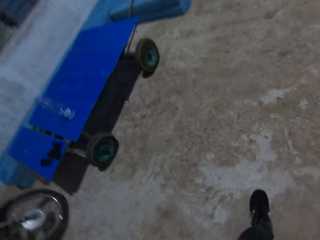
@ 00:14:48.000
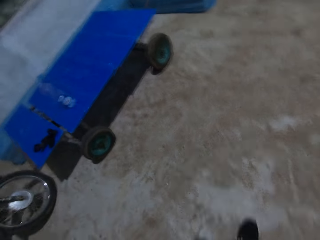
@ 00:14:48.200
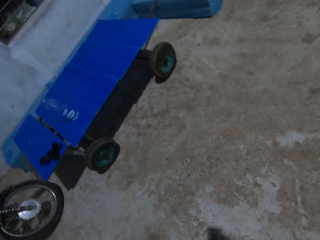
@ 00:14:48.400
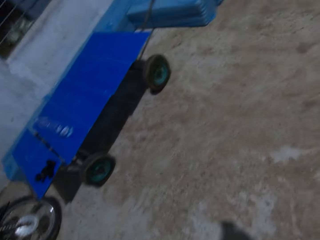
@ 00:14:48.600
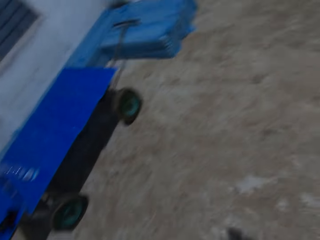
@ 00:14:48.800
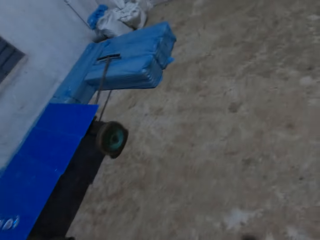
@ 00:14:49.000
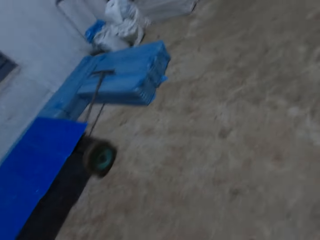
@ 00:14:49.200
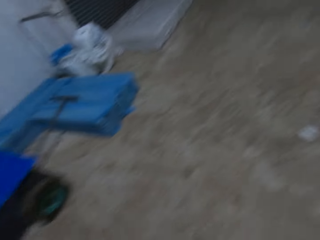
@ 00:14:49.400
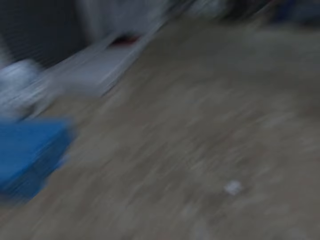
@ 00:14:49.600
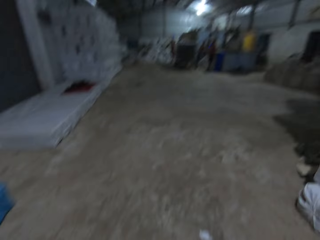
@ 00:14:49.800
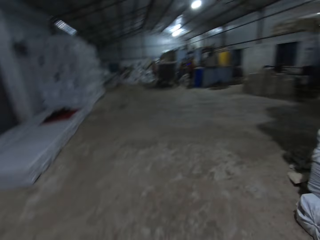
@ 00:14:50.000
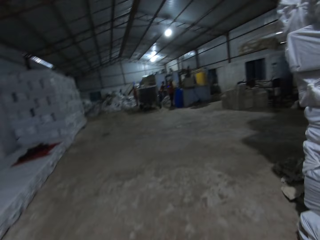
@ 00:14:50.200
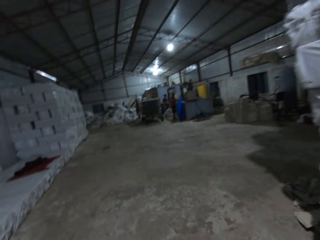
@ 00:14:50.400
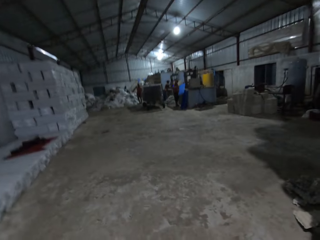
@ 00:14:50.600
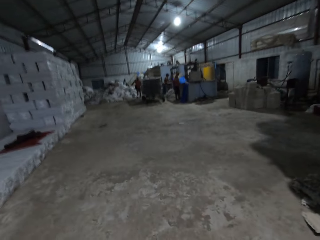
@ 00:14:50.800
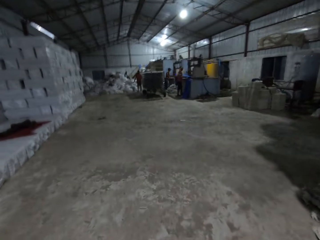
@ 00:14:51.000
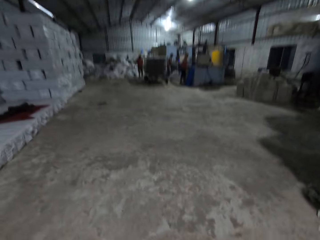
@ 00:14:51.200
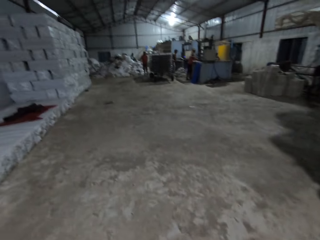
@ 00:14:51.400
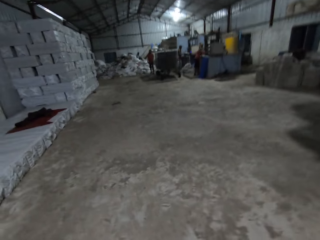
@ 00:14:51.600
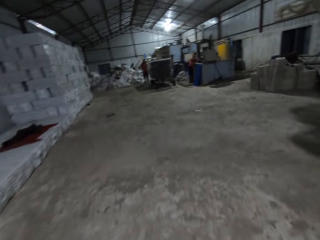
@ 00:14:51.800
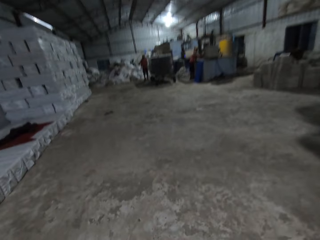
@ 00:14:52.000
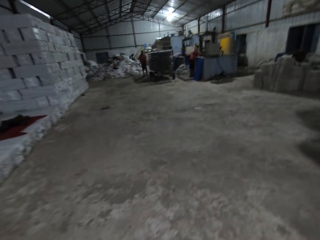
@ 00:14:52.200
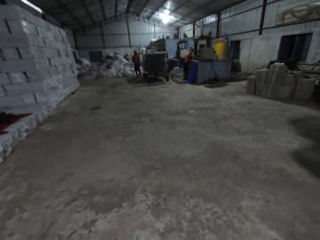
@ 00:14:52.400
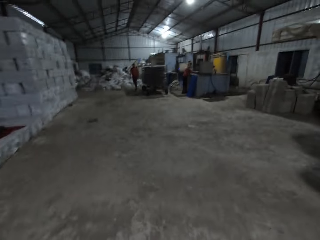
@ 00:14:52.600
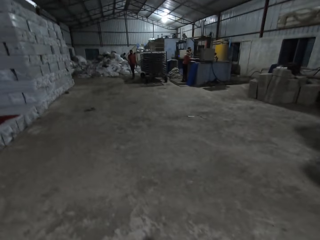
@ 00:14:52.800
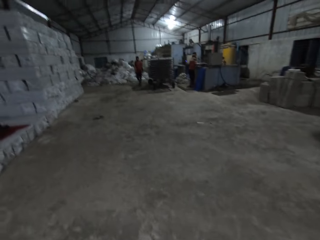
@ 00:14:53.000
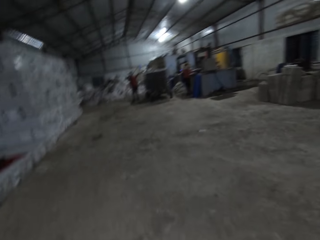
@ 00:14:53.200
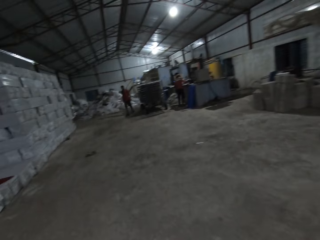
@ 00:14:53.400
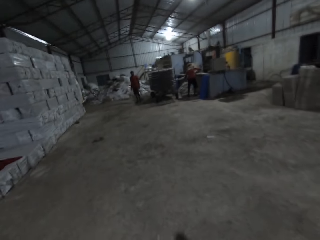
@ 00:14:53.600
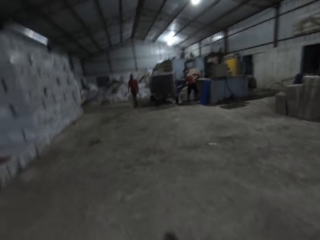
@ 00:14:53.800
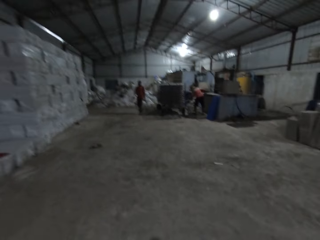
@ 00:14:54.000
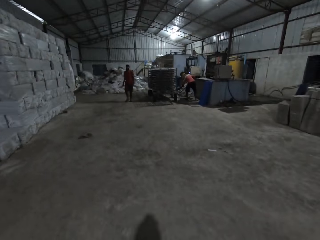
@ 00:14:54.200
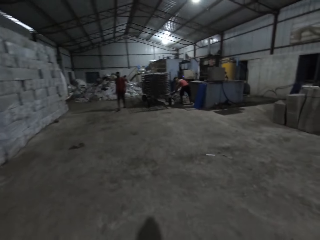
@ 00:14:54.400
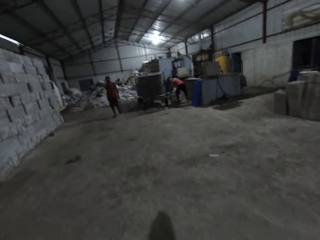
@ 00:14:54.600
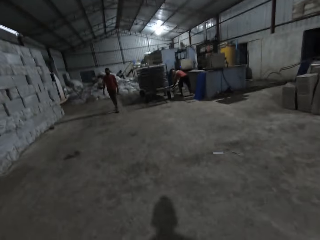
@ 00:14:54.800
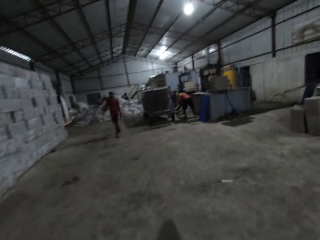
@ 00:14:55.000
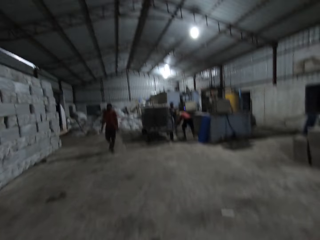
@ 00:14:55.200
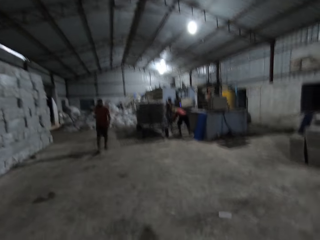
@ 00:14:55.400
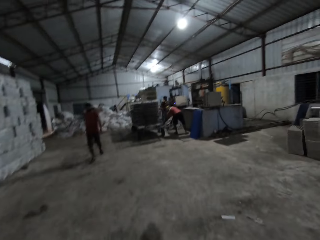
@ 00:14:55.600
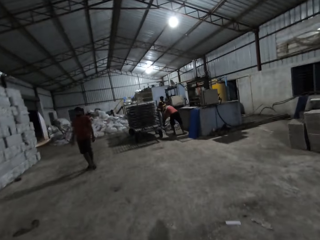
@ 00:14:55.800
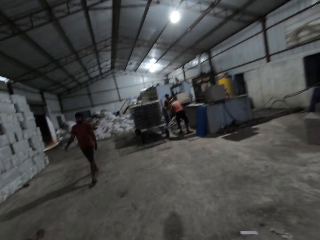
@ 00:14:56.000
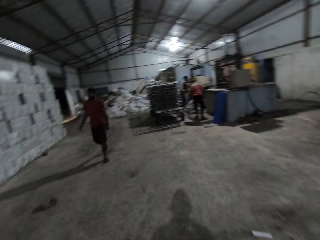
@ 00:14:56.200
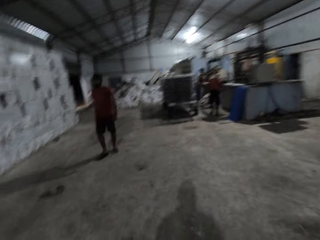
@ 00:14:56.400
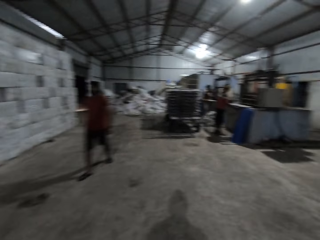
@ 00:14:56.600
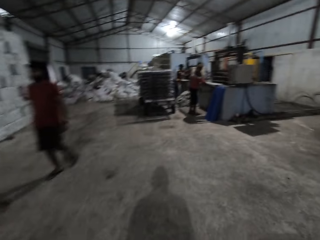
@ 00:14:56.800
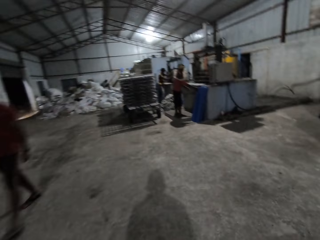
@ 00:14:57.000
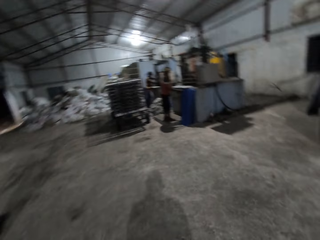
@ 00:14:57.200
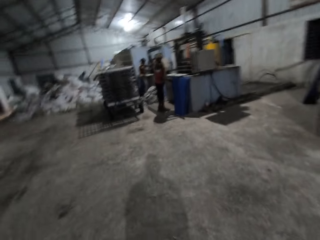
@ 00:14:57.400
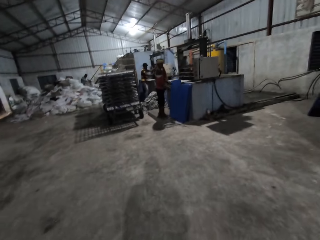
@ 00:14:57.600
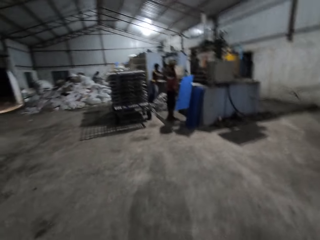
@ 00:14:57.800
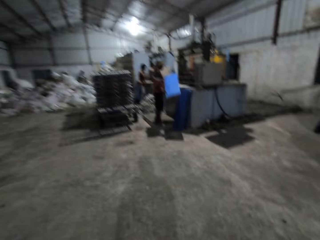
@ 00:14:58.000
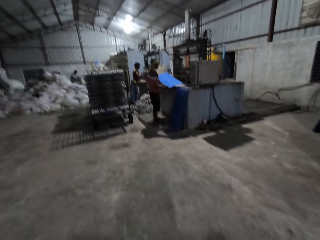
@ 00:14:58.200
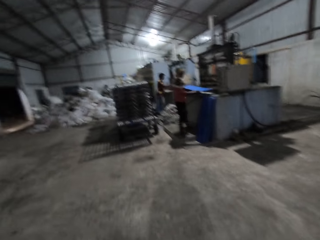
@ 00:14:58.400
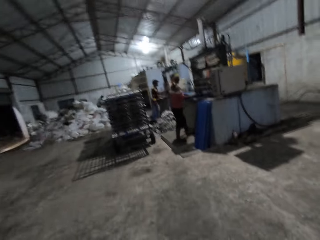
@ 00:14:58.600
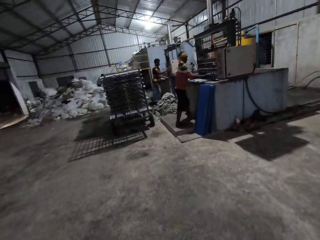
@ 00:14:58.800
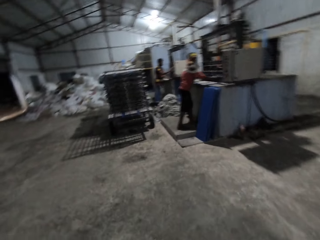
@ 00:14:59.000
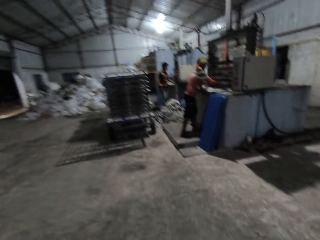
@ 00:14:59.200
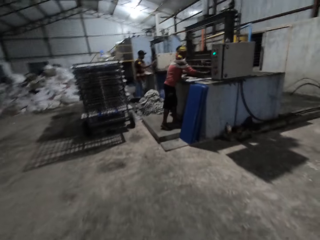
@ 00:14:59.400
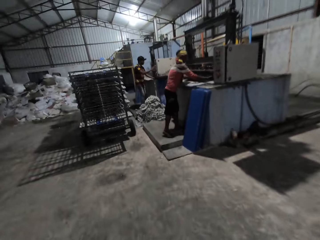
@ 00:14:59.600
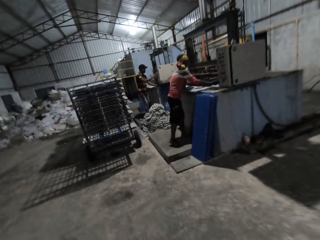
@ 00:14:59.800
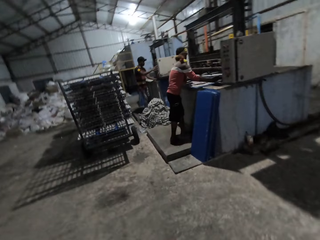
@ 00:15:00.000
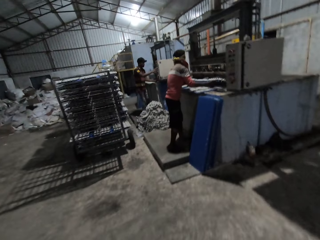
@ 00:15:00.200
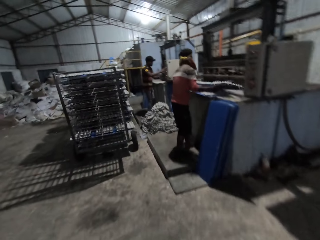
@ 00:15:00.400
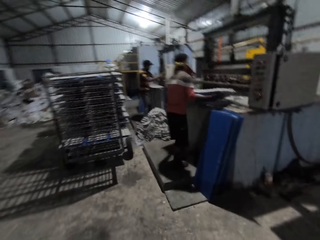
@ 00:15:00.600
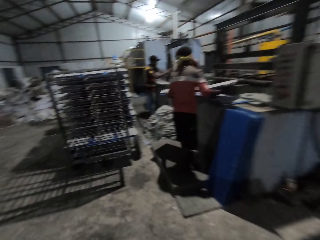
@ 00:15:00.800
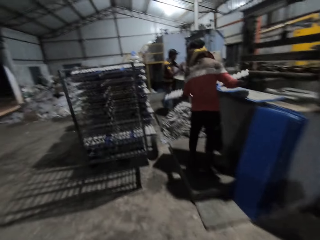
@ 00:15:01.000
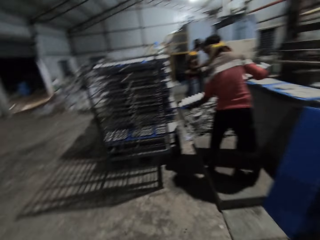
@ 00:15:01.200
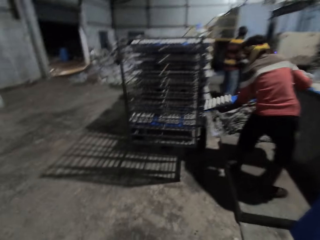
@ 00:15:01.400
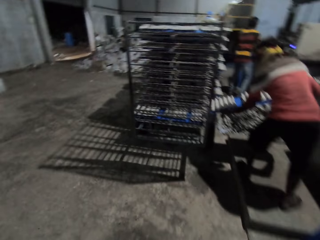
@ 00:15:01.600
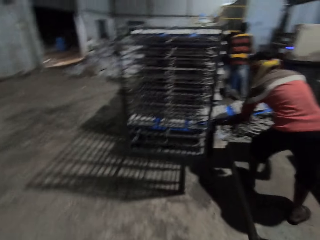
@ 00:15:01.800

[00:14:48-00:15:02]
A man operates an egg crate machine with his hands. The camera wearer walks past another man. The first man picks up a board from the floor with his hands and places the board into the egg crate machine with his hands. A third man operates the egg crate machine with his hands. The first man carries a board of paper crates from the egg crate machine with his hands.

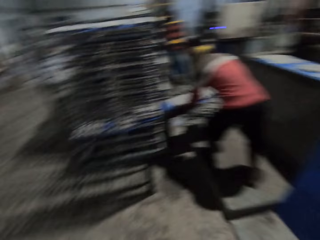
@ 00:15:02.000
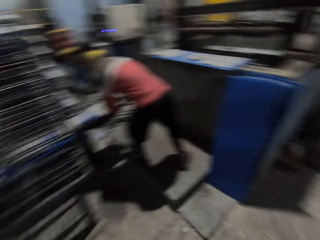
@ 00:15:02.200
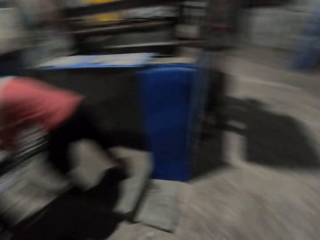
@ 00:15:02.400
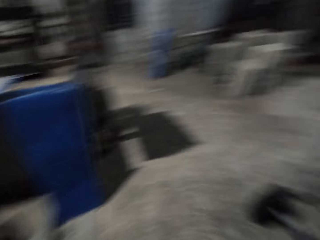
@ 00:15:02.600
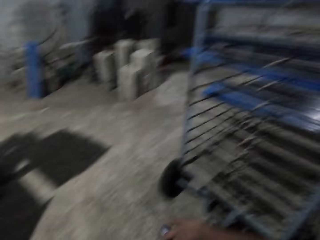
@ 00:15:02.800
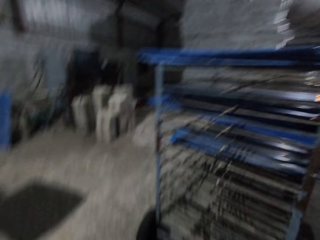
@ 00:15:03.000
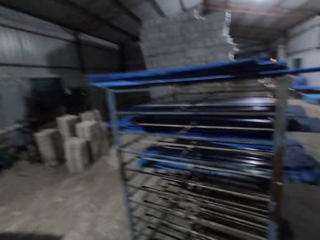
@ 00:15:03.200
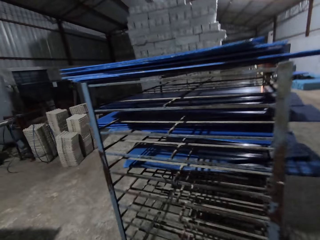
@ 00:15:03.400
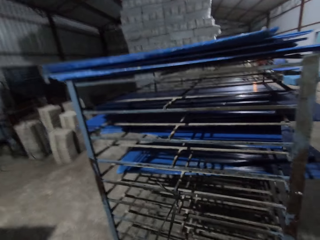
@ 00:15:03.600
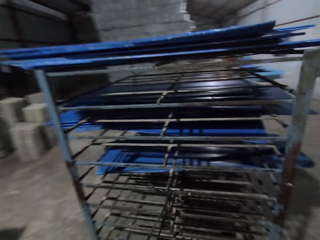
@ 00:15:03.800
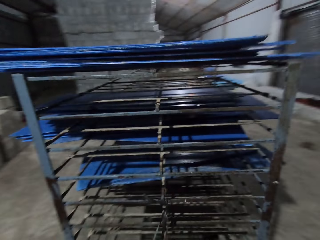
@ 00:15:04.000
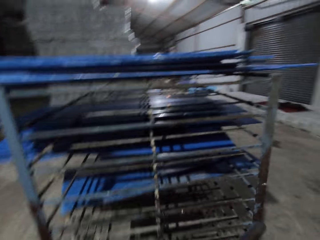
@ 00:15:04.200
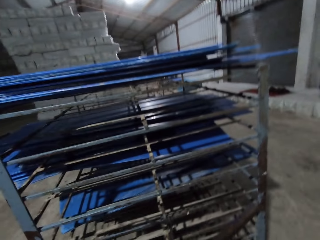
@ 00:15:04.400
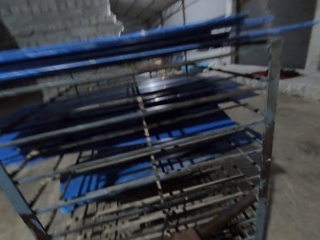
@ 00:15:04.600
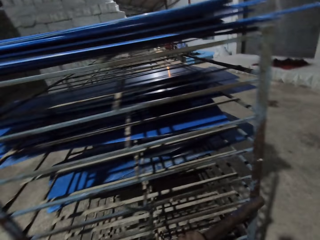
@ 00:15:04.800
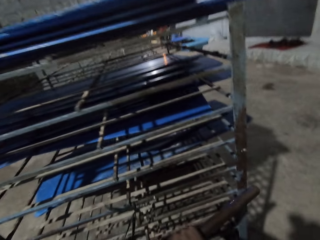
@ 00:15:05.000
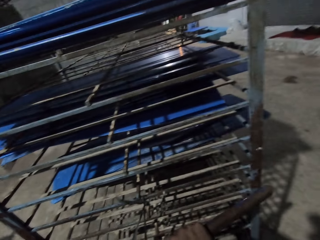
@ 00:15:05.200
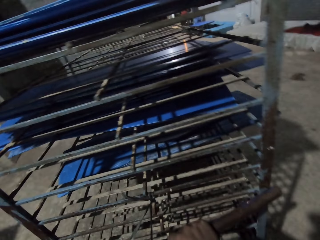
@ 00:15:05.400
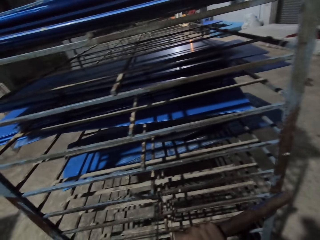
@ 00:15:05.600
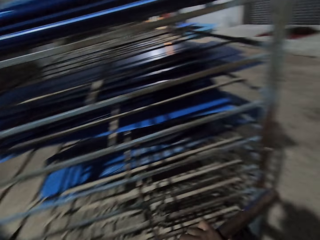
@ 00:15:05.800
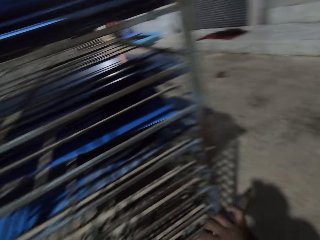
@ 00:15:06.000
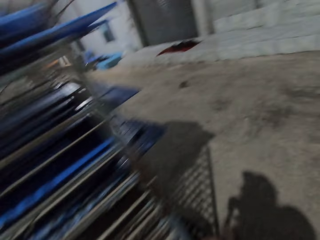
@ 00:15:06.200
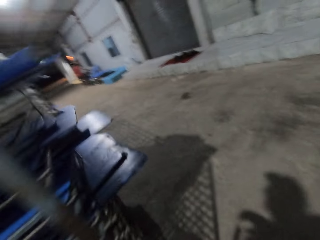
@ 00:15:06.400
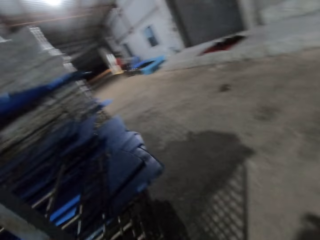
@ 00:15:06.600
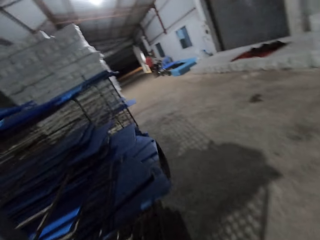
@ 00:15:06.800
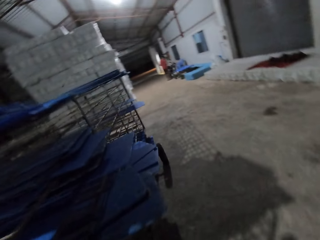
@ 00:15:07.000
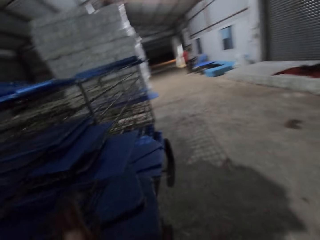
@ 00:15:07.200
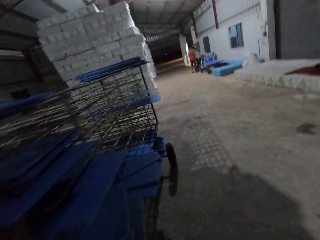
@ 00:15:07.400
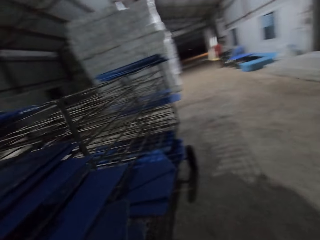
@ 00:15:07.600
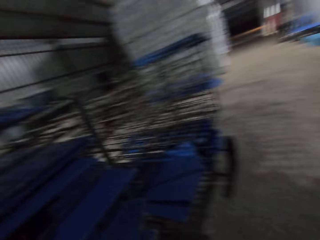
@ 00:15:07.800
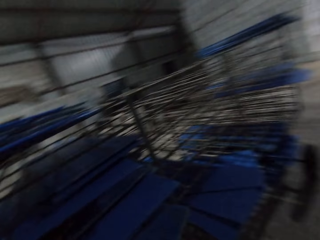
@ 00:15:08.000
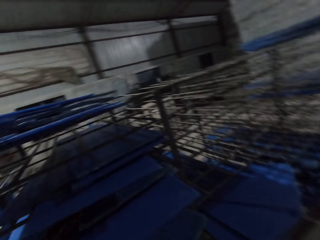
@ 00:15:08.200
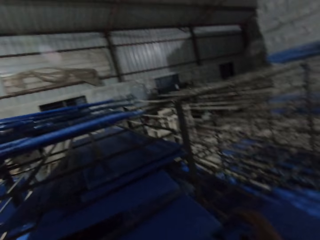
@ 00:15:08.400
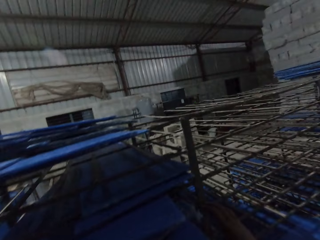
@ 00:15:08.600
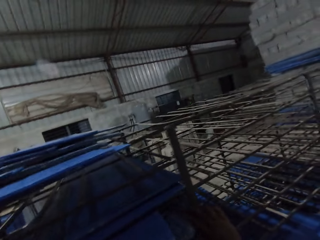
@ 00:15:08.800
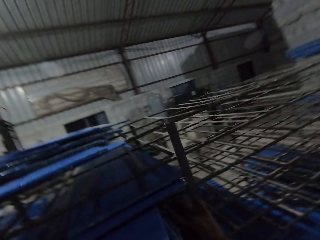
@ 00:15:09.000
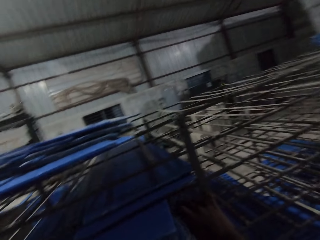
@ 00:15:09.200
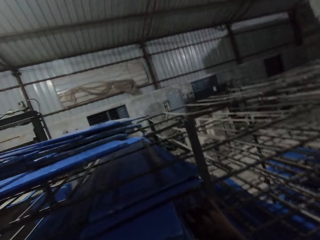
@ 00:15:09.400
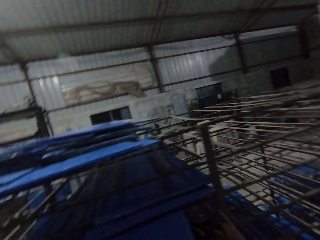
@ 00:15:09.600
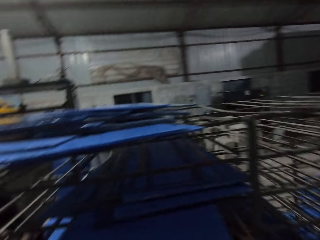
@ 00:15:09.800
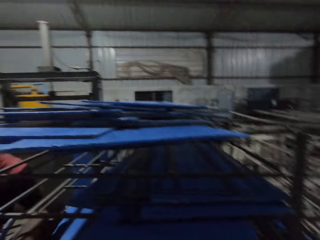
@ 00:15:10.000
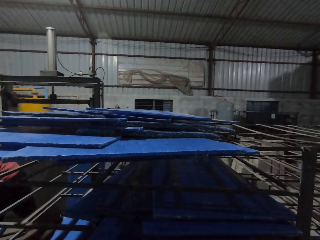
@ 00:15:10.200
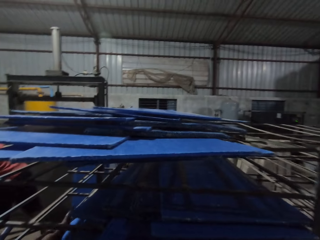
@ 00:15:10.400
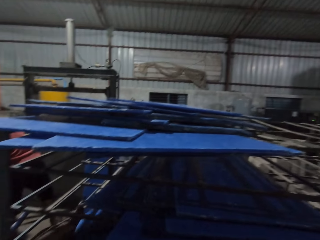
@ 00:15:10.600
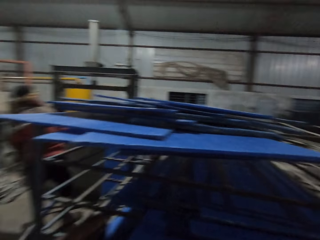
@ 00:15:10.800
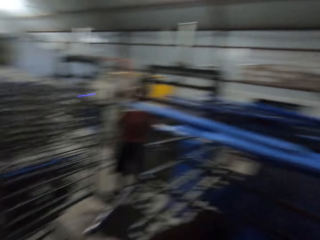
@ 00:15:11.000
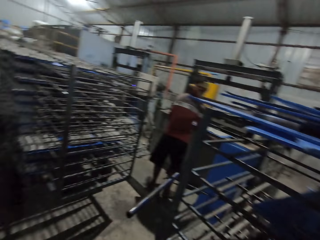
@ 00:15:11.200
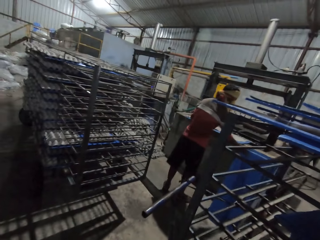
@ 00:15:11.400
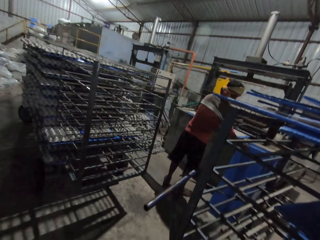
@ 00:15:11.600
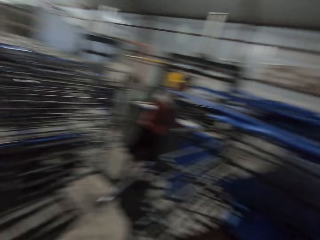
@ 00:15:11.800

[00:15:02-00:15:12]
A man places the board of paper crates into a cart with his hands. The camera wearer moves around the cart in the workshop. They grab the cartons. The man picks a board from the floor with his hands.
